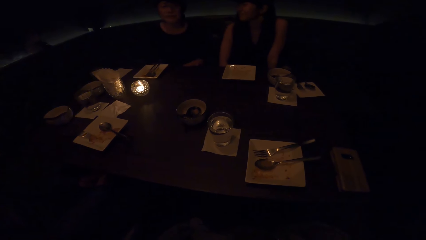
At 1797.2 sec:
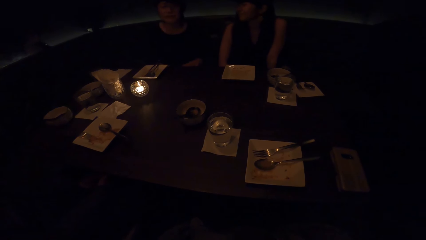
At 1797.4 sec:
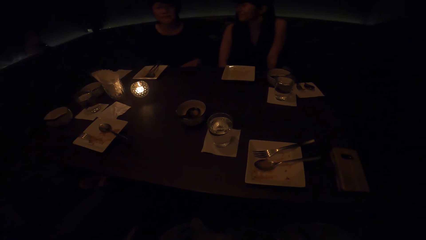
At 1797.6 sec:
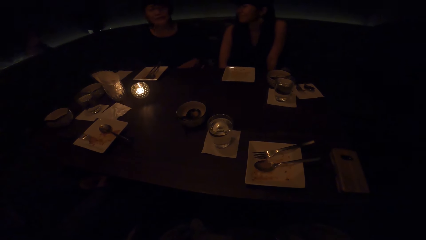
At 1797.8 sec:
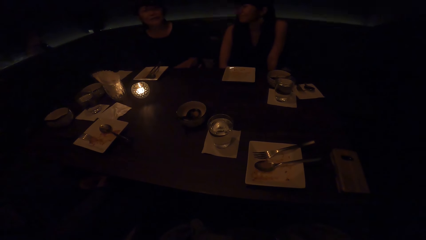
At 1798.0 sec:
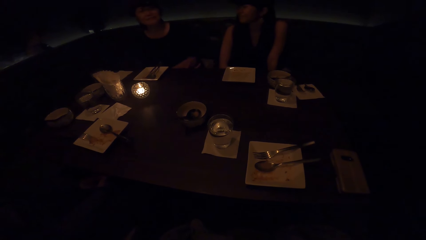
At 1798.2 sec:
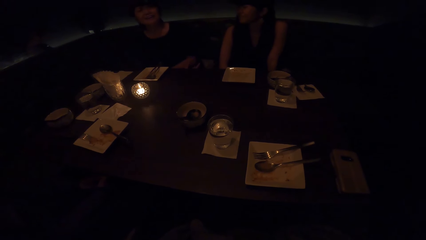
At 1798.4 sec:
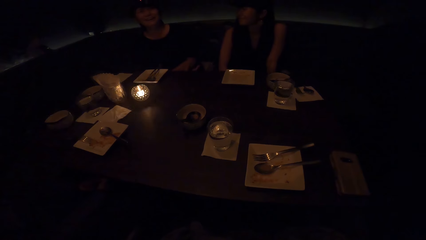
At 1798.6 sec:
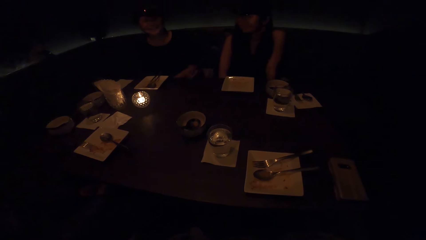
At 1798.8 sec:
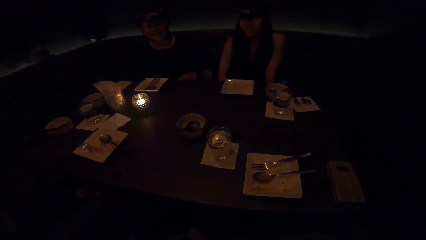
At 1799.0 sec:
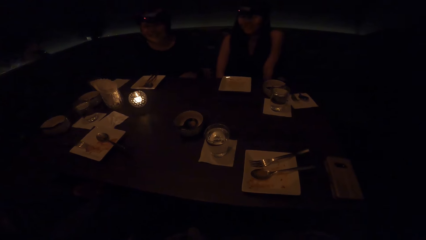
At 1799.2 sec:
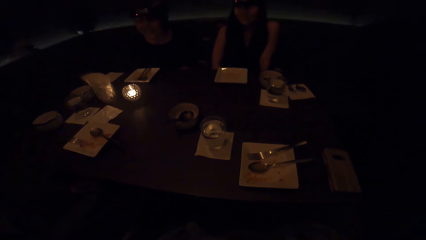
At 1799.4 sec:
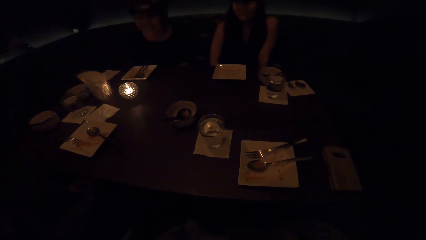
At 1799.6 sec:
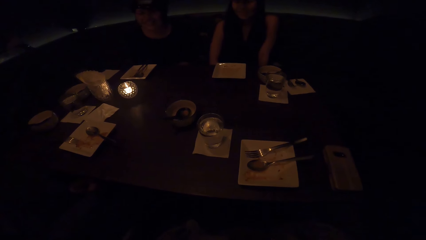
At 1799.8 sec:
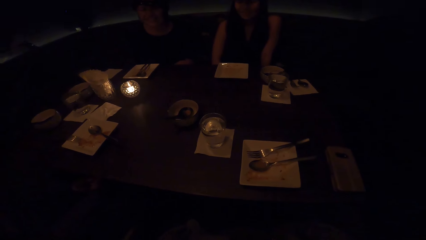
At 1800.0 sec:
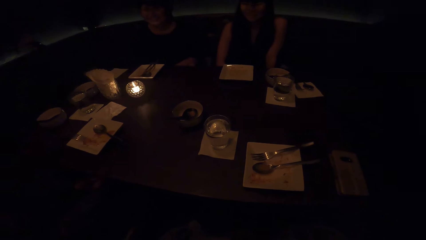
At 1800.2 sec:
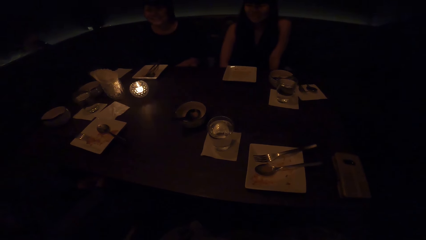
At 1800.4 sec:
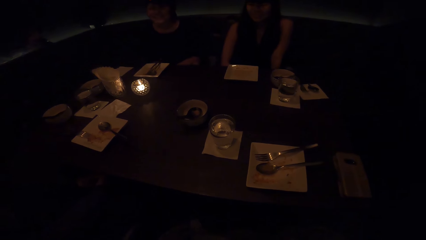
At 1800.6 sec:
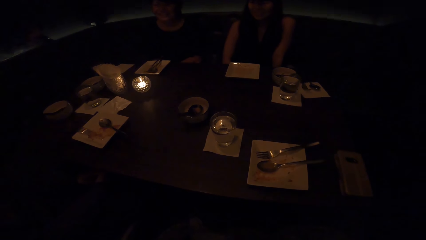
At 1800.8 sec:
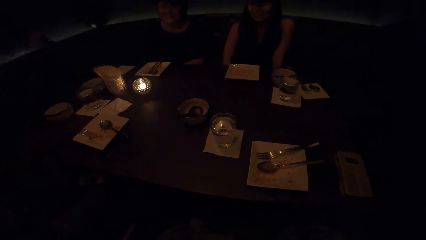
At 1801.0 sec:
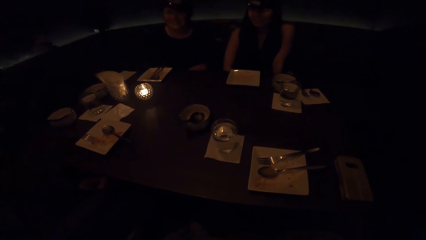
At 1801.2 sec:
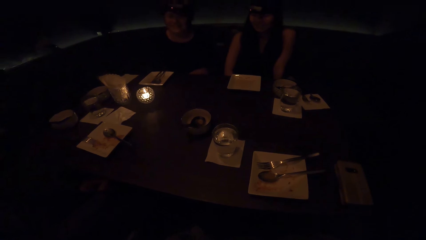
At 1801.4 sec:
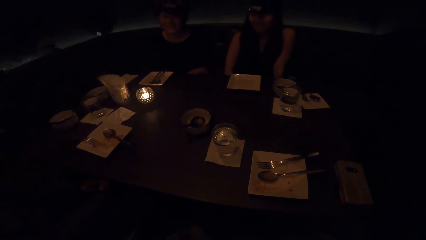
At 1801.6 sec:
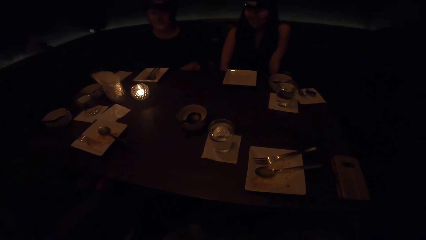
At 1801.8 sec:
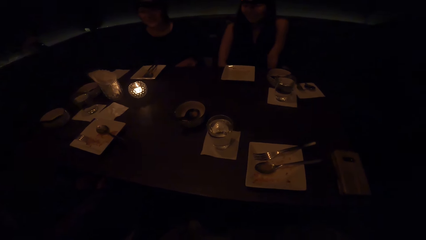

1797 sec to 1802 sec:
A person converses.

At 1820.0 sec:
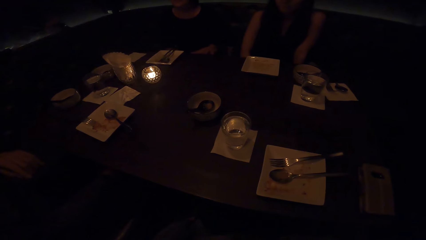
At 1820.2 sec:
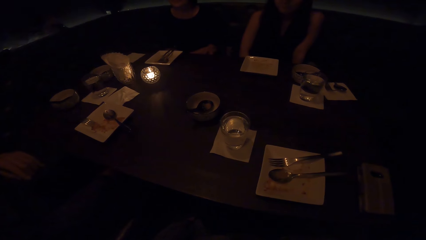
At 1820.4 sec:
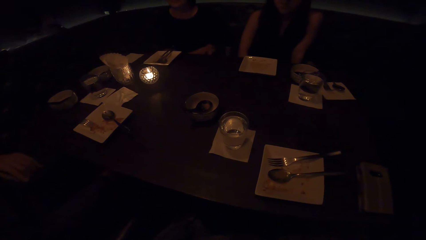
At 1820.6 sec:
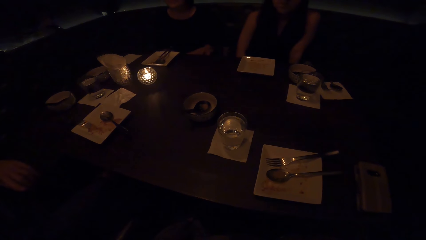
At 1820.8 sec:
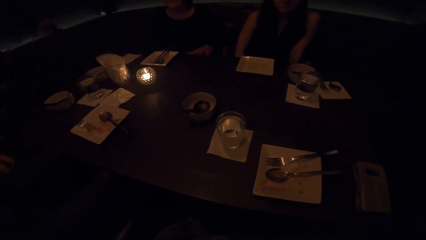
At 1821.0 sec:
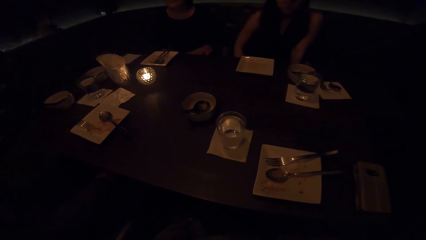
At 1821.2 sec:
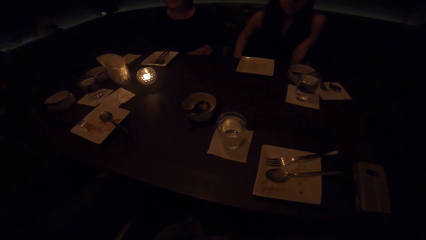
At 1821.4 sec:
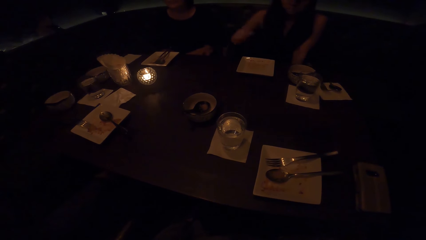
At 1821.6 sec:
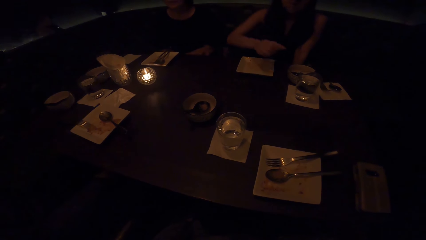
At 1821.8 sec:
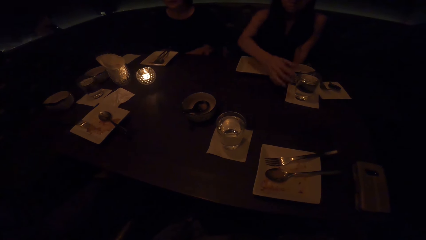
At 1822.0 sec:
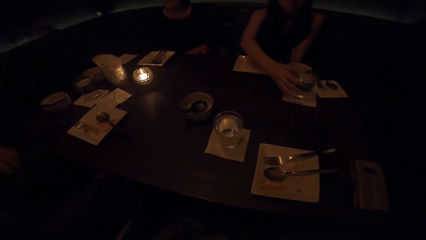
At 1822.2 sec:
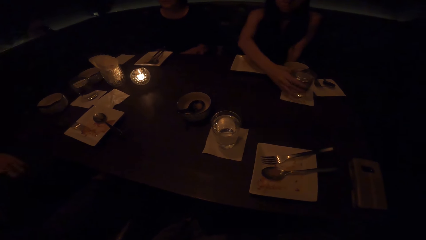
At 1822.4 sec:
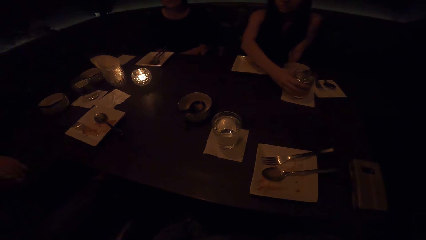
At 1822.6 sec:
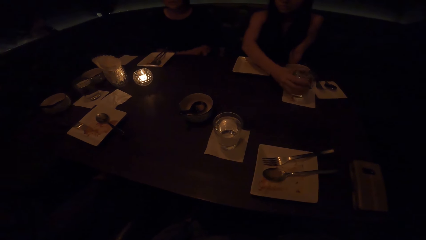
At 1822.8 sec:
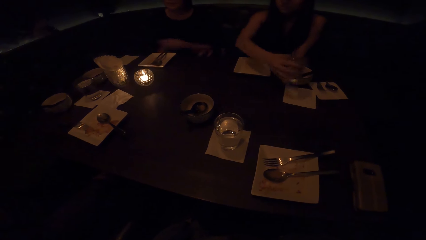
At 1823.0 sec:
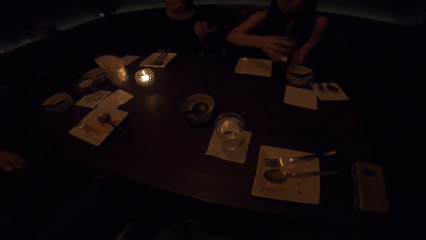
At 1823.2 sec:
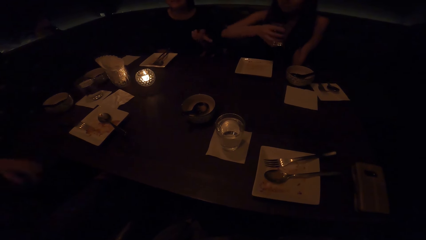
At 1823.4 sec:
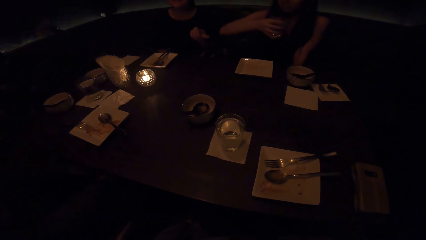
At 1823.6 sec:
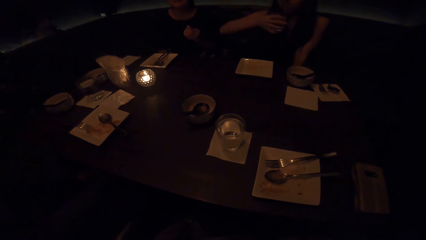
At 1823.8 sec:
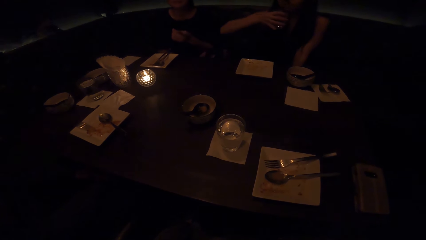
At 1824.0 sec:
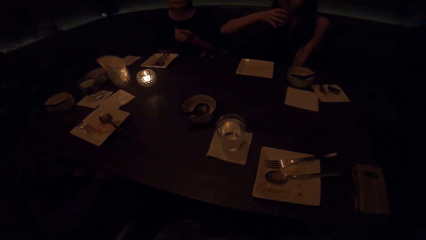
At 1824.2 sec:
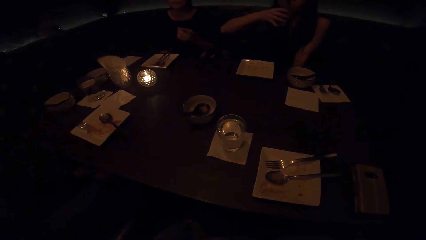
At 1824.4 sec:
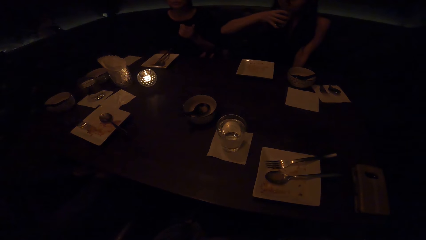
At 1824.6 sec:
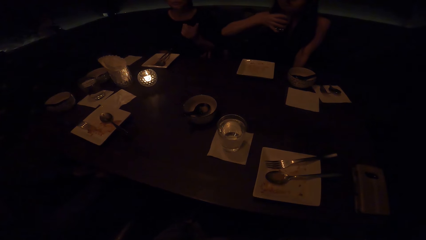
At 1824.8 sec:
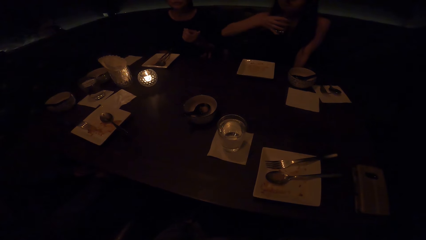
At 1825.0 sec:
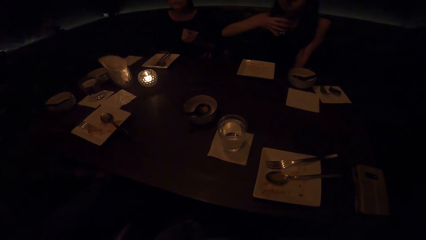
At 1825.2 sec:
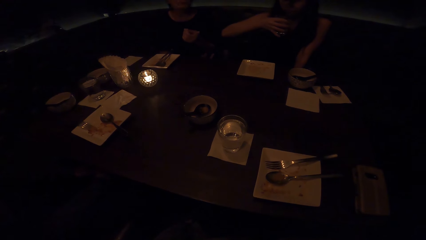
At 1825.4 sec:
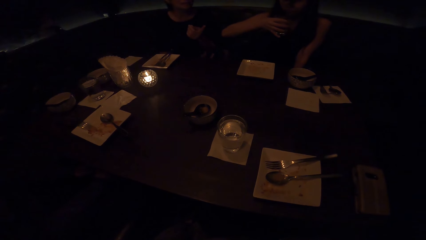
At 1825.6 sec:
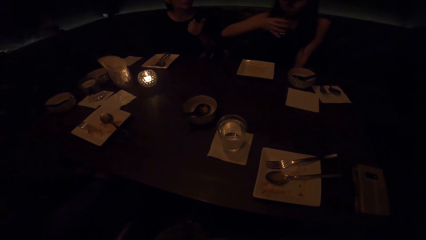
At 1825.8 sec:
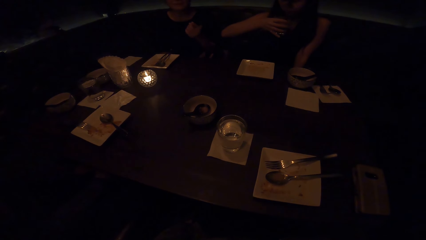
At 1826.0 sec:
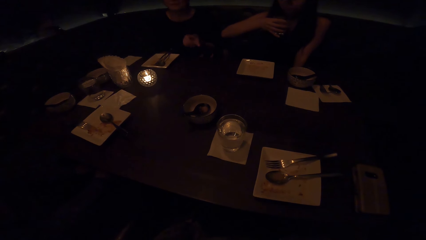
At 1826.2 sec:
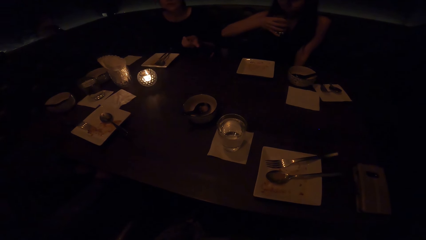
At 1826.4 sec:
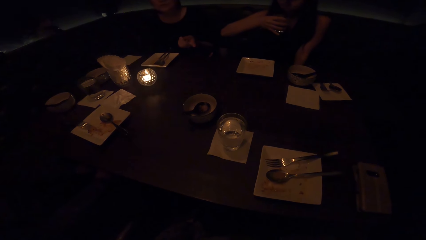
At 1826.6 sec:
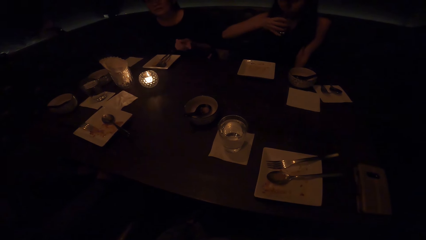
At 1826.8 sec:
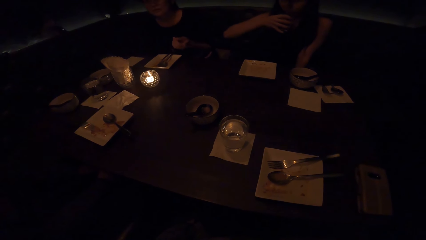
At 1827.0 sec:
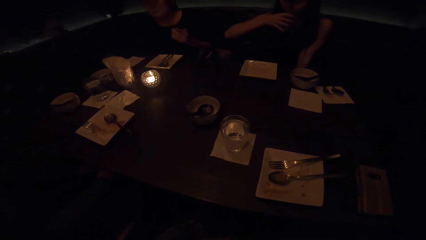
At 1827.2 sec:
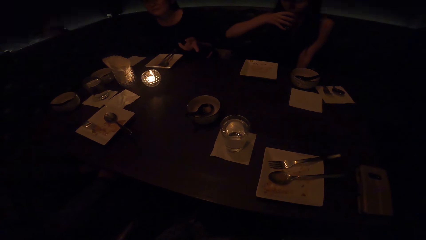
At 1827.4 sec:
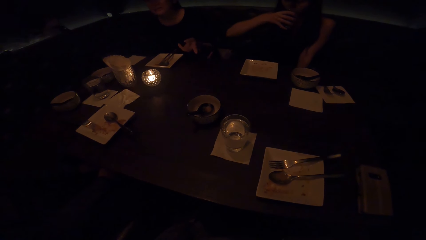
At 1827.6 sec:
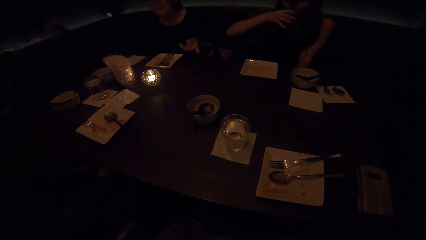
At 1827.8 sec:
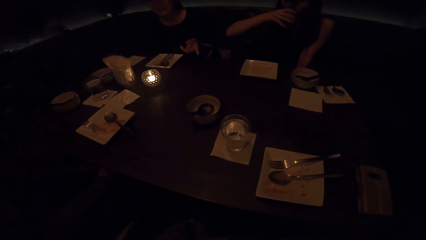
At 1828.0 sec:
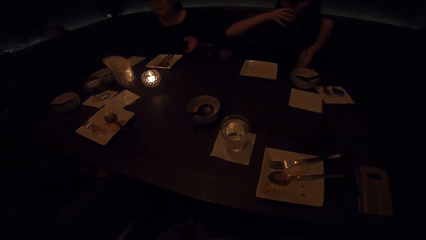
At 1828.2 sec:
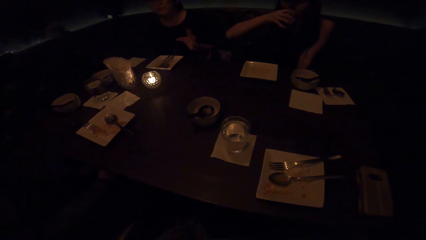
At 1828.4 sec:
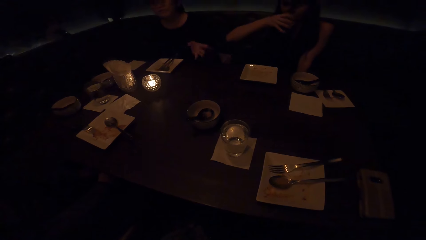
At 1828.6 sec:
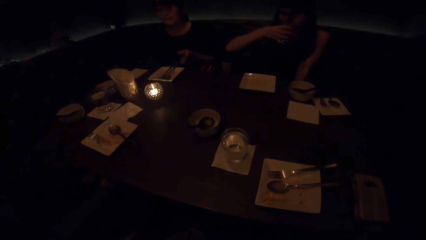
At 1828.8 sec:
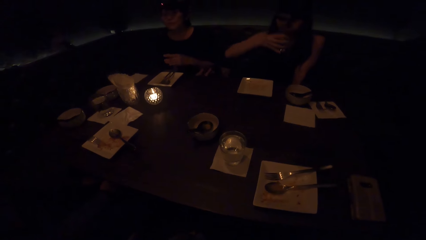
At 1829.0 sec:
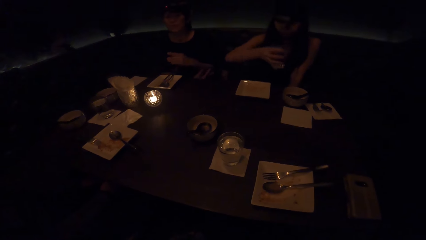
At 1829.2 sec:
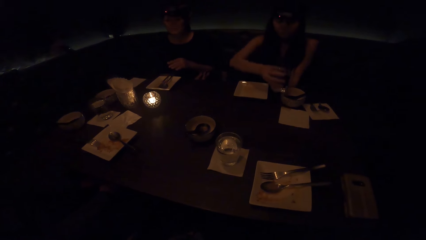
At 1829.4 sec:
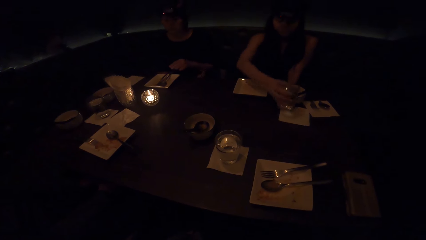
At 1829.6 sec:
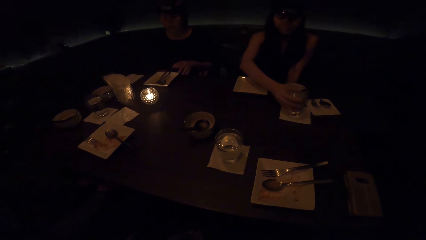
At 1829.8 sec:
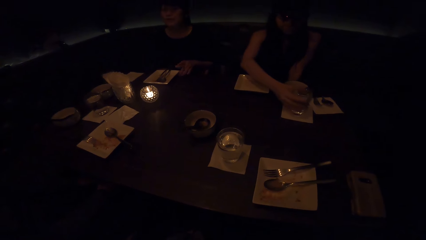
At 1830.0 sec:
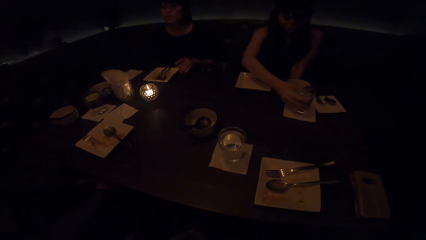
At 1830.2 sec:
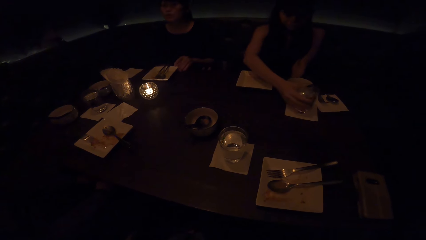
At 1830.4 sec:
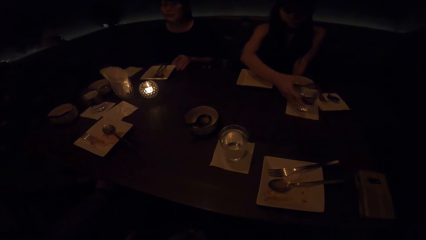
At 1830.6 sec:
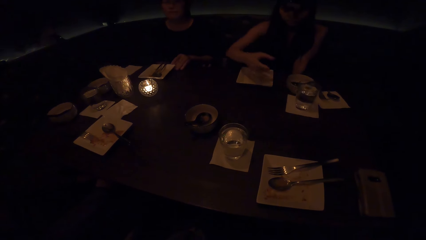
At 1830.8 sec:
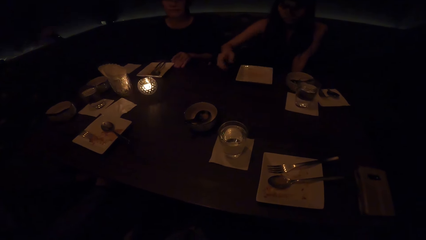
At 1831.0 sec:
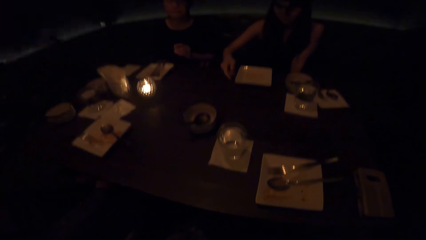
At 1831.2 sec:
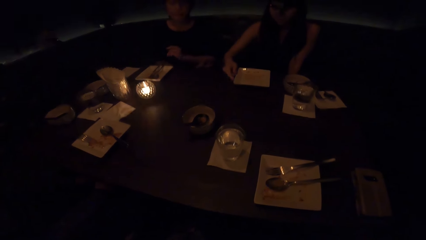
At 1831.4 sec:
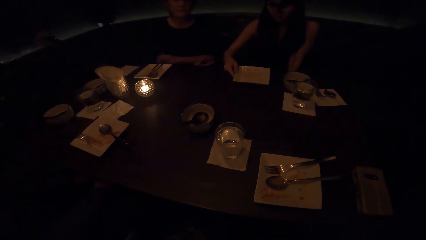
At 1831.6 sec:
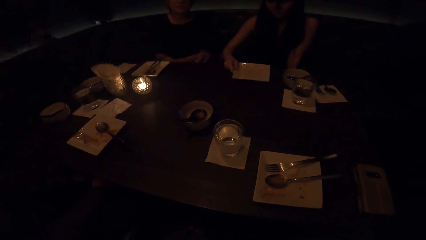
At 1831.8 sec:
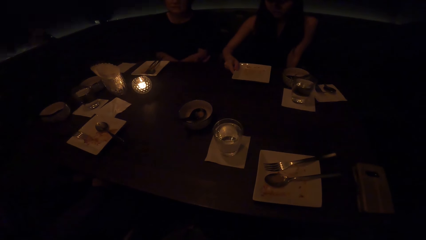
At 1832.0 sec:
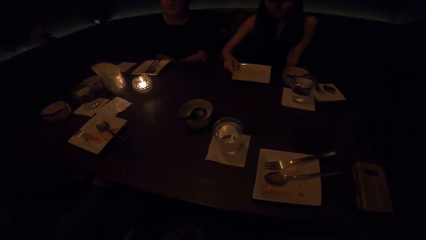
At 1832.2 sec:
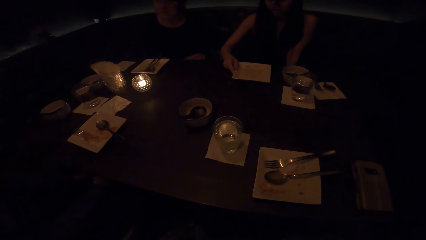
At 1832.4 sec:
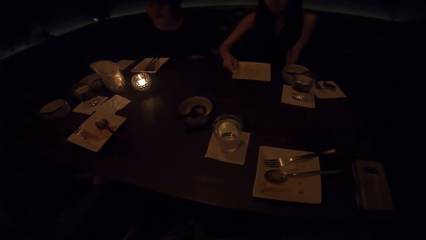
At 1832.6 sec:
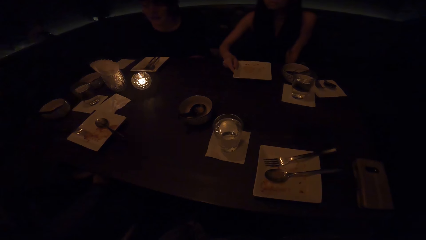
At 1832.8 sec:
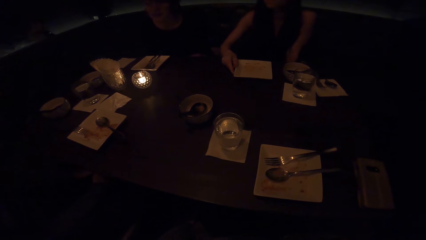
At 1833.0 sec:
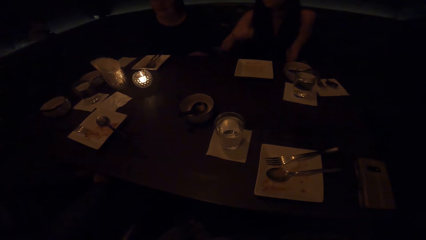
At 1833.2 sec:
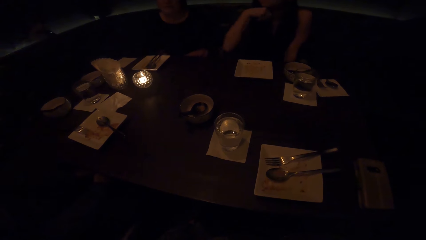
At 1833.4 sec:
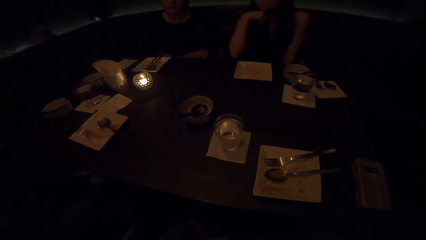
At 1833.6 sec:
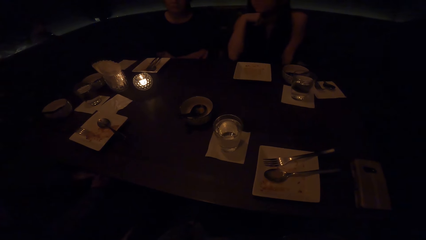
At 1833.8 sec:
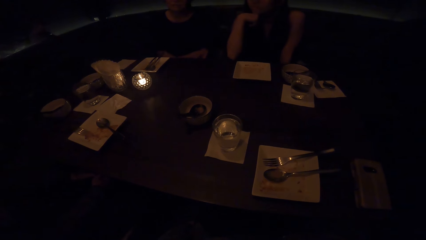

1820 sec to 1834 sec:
A woman picks up a glass of water. The woman drinks water. Another person converses. The woman places the glass of water on the table. The other person moves the flat plate on the table. The woman moves the flat plate on the table.
